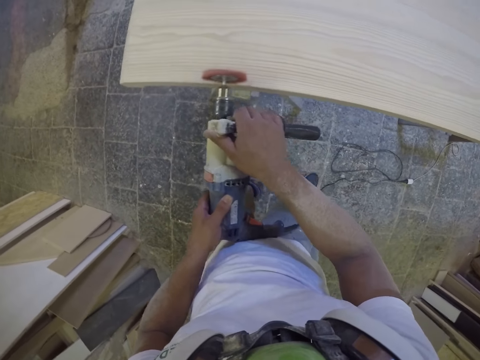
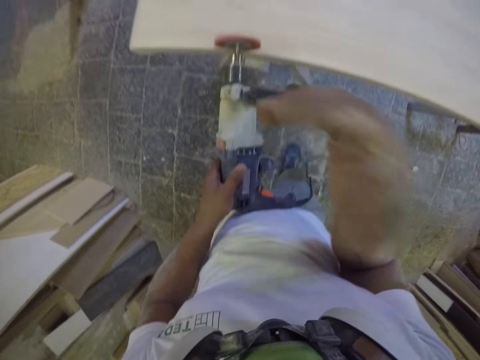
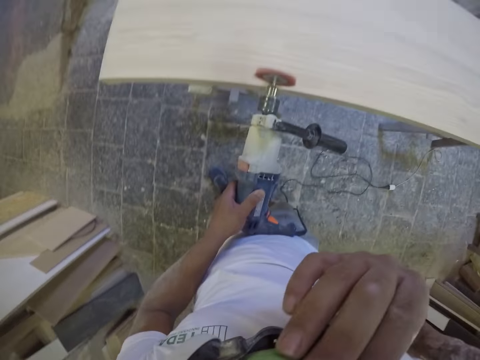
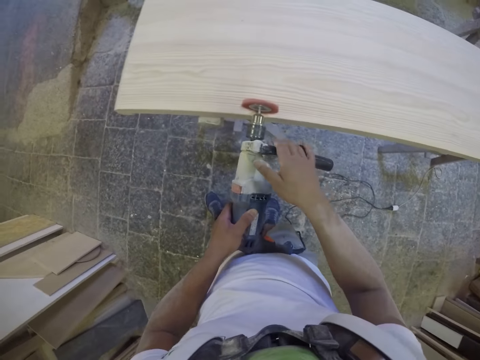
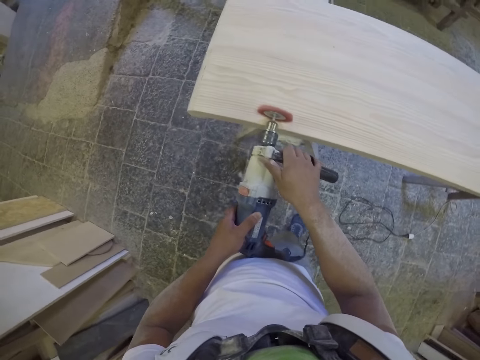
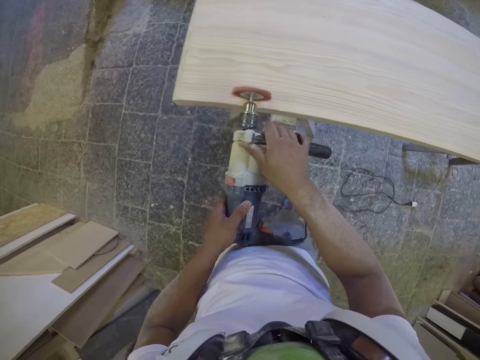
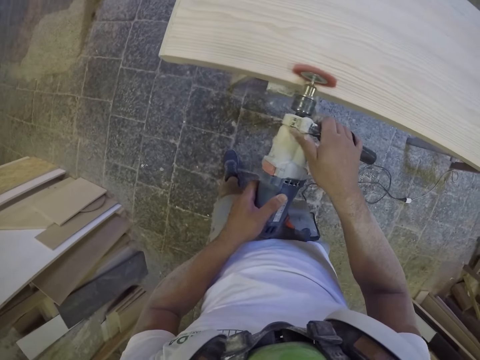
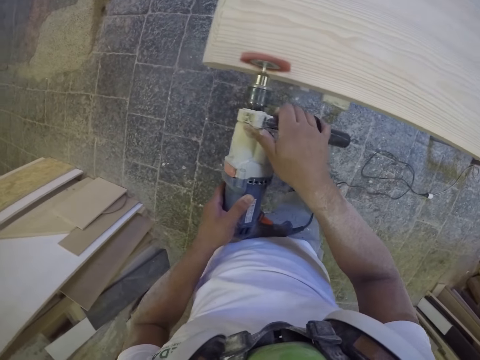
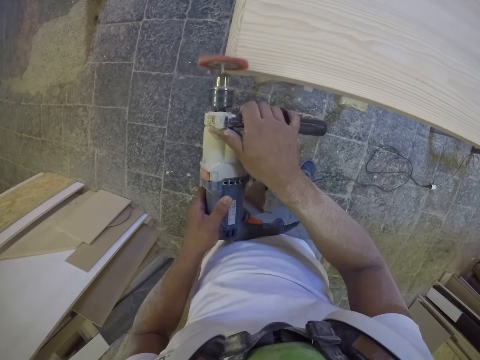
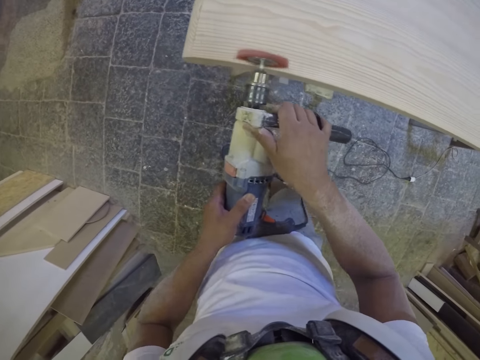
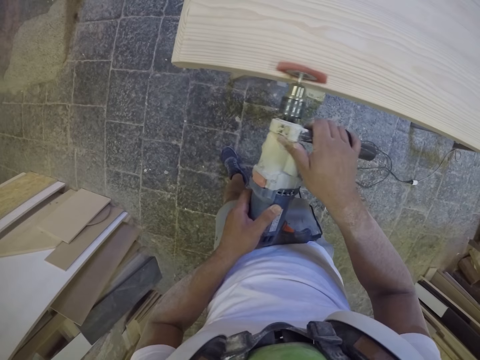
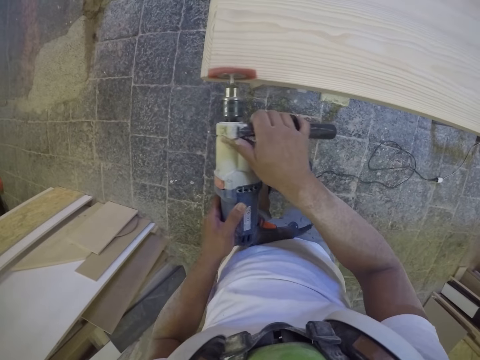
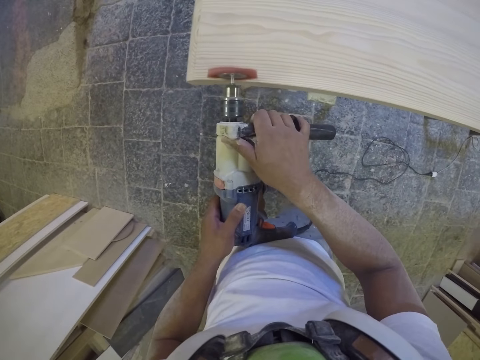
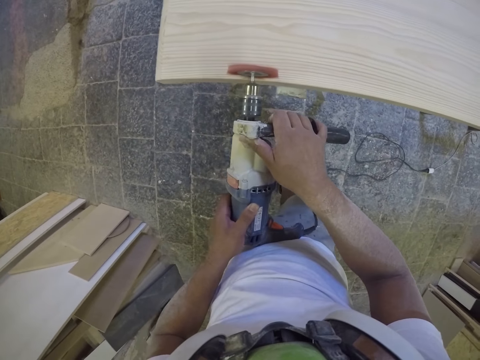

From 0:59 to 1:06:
The camera wearer touches the face. They smoothen the plywood.
